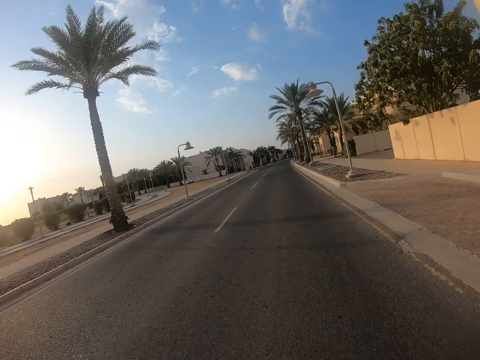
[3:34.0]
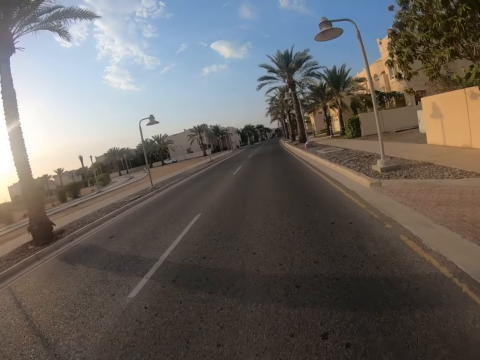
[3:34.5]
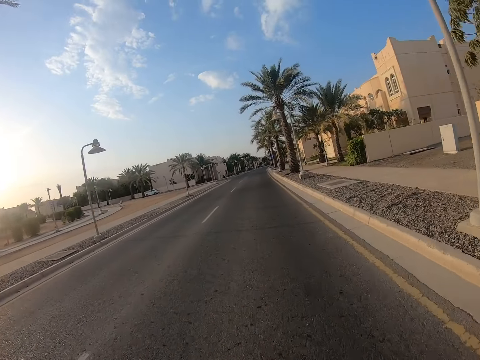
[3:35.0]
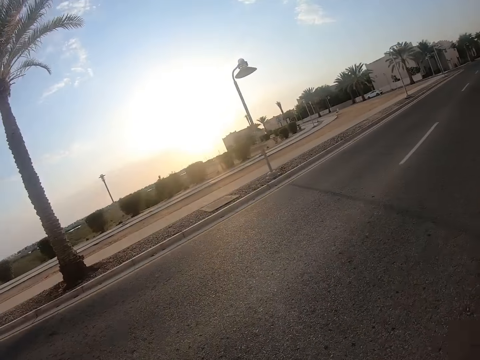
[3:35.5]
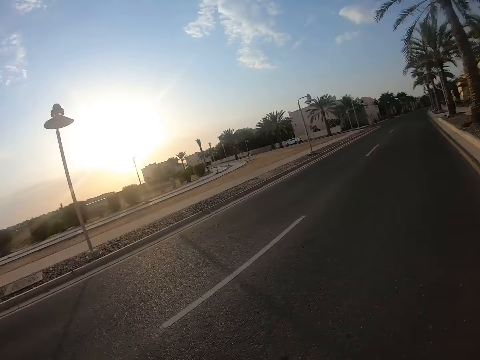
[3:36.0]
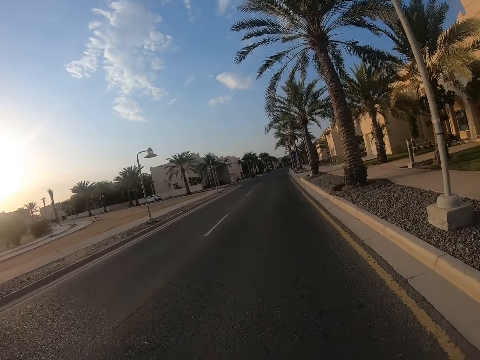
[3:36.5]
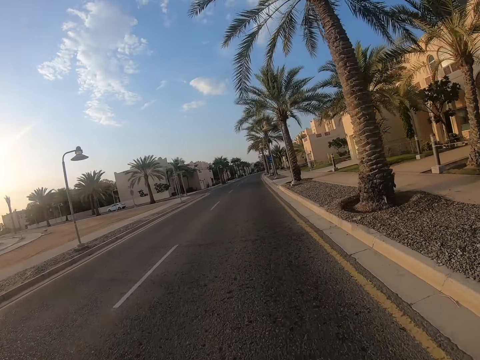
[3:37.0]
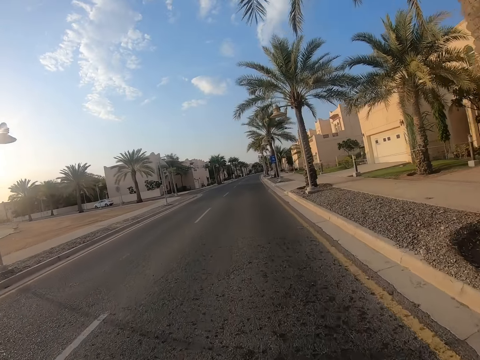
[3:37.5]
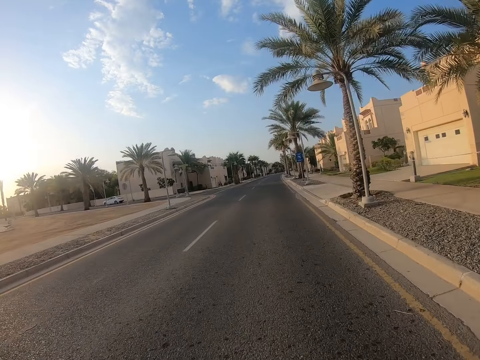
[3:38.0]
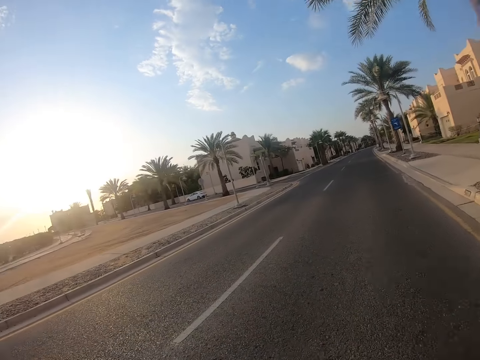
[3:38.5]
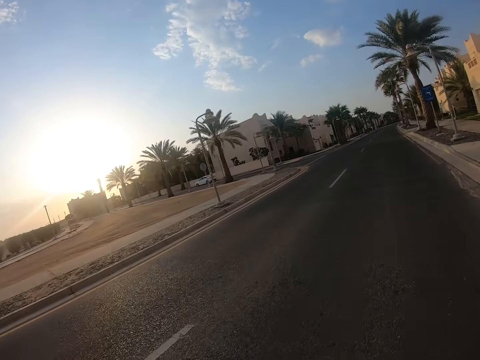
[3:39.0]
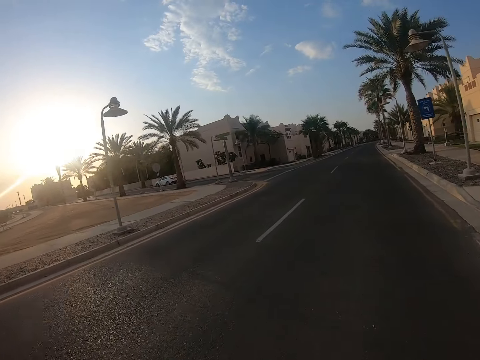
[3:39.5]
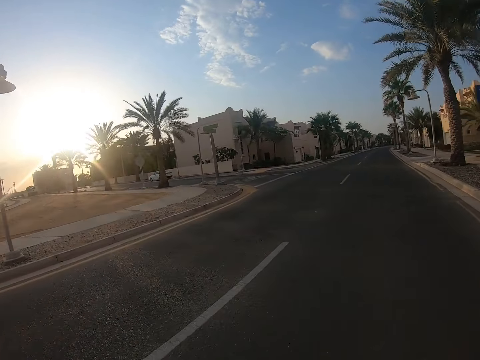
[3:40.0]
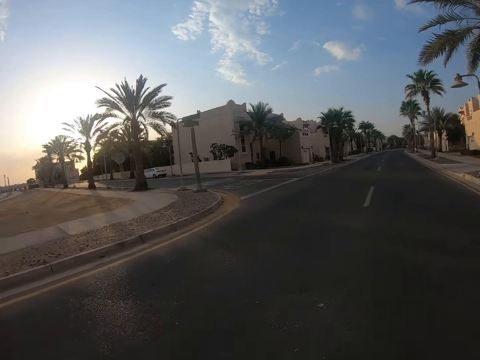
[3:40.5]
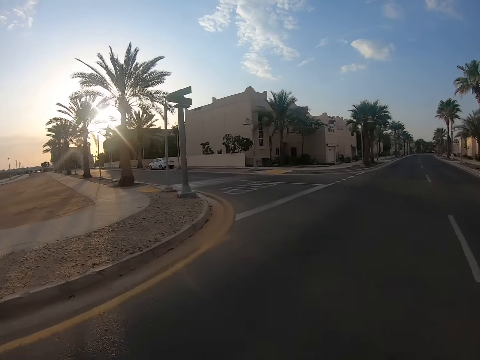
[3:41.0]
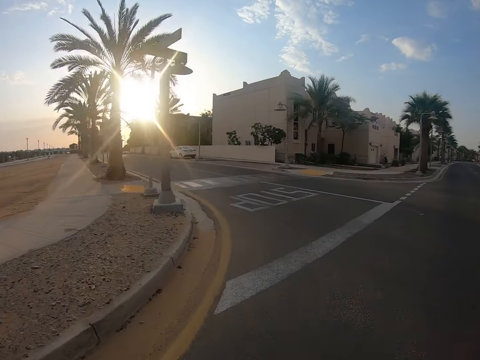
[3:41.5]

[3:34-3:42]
The camera wearer looks around the road. They ride a bicycle on the road.
